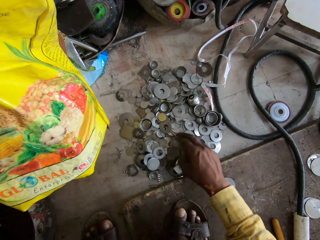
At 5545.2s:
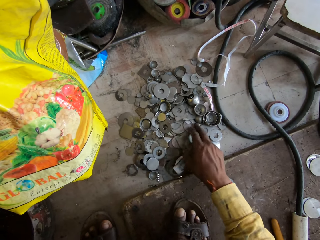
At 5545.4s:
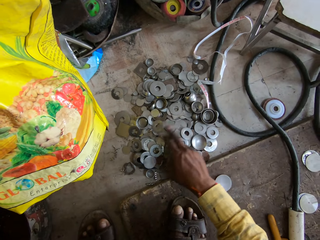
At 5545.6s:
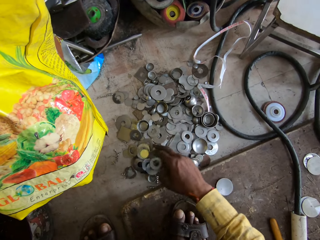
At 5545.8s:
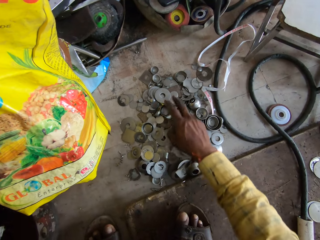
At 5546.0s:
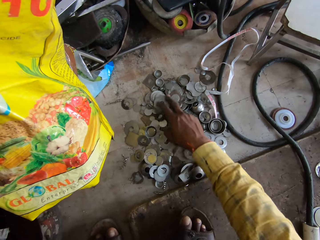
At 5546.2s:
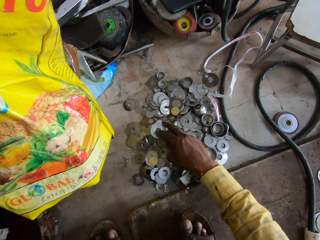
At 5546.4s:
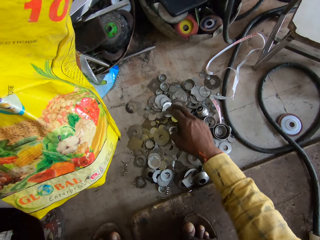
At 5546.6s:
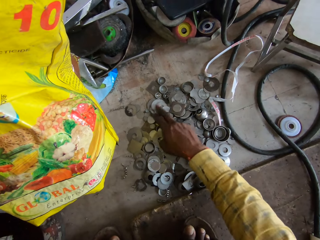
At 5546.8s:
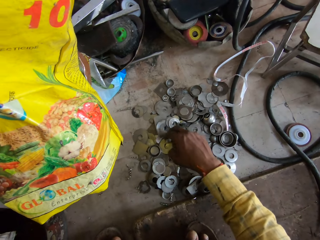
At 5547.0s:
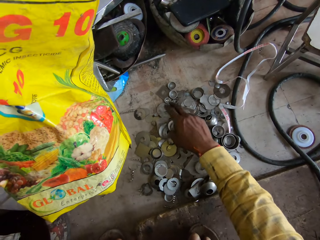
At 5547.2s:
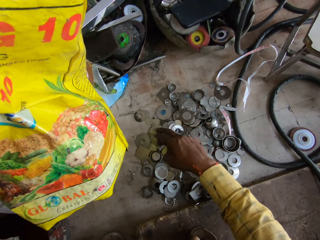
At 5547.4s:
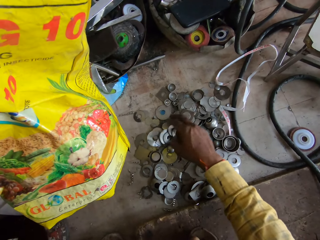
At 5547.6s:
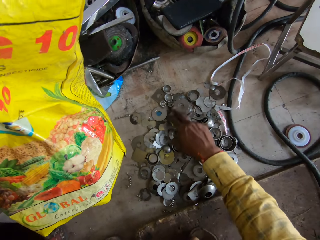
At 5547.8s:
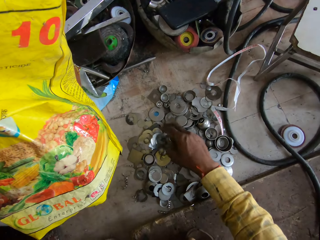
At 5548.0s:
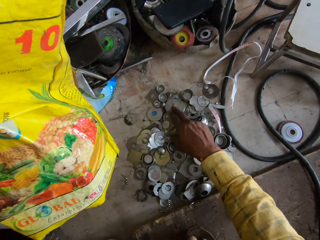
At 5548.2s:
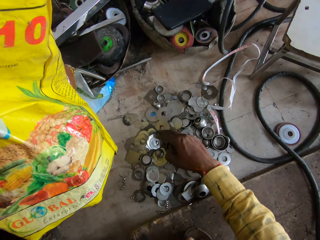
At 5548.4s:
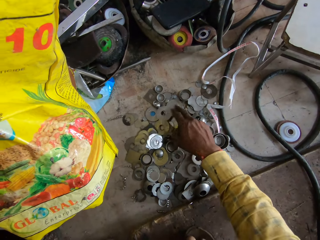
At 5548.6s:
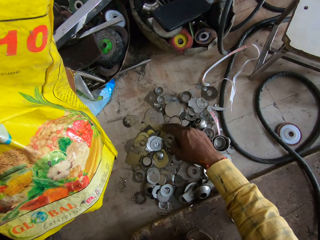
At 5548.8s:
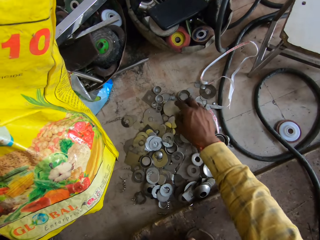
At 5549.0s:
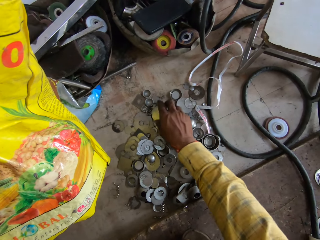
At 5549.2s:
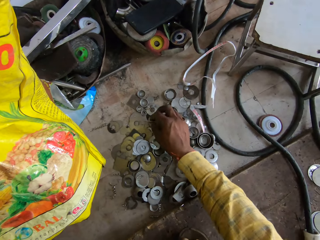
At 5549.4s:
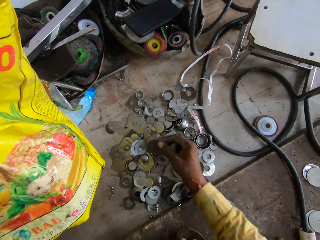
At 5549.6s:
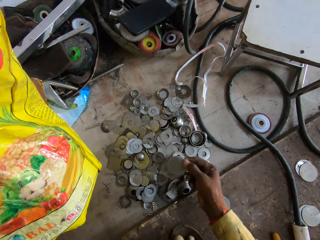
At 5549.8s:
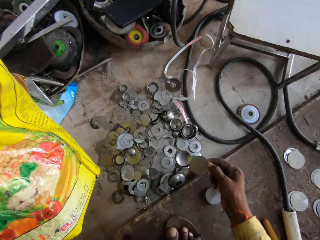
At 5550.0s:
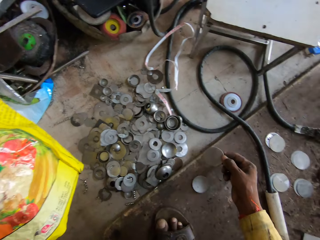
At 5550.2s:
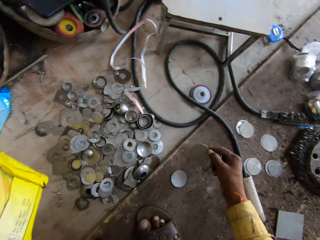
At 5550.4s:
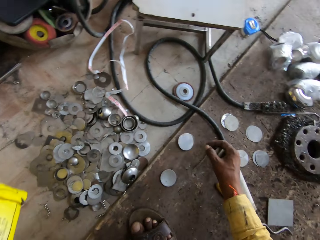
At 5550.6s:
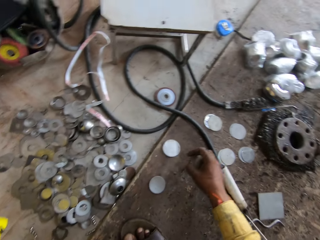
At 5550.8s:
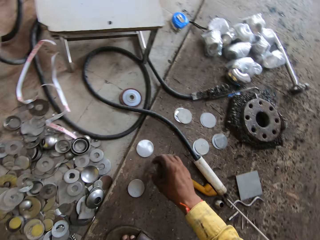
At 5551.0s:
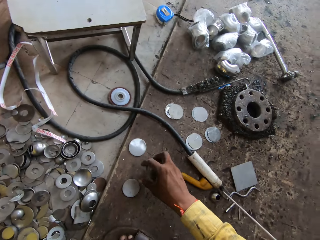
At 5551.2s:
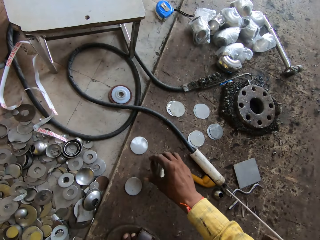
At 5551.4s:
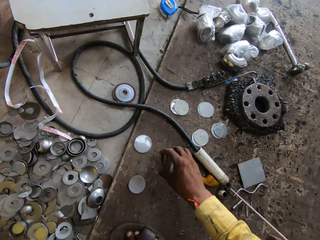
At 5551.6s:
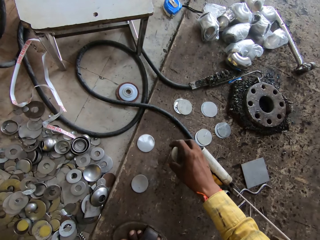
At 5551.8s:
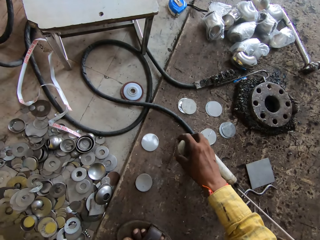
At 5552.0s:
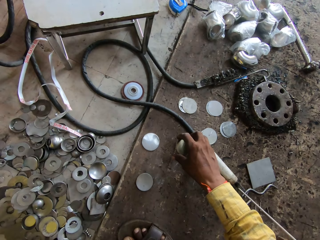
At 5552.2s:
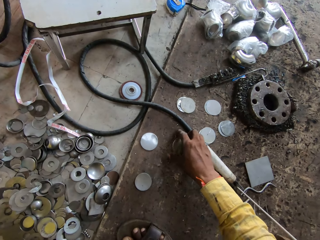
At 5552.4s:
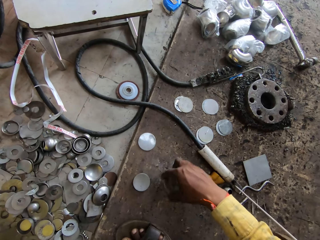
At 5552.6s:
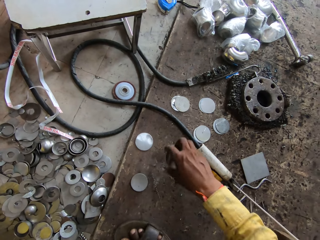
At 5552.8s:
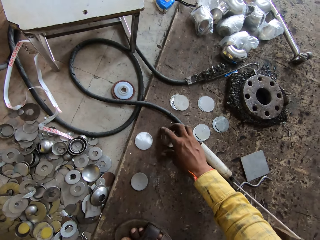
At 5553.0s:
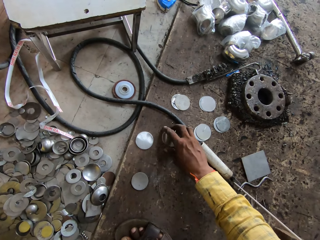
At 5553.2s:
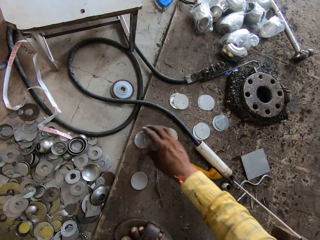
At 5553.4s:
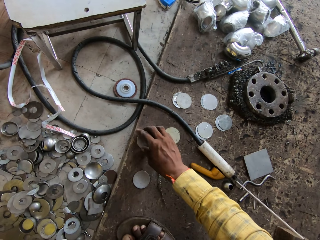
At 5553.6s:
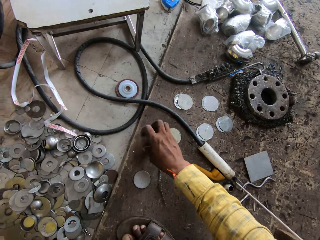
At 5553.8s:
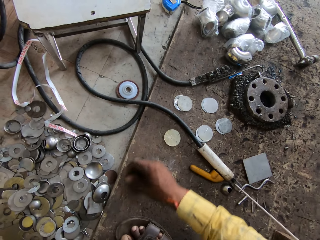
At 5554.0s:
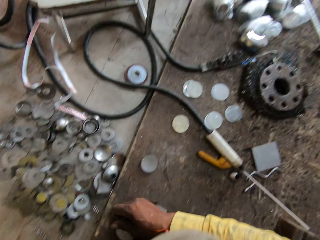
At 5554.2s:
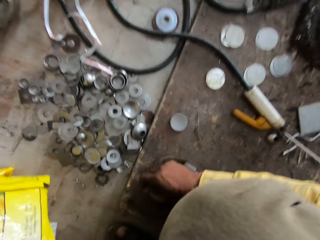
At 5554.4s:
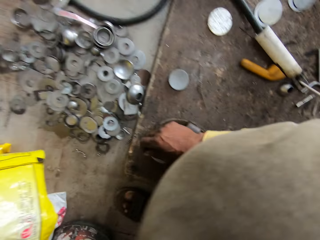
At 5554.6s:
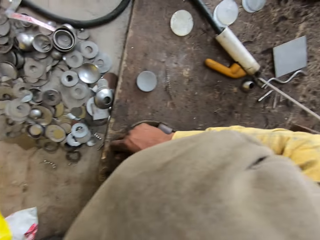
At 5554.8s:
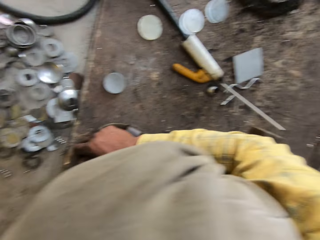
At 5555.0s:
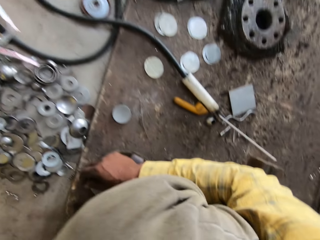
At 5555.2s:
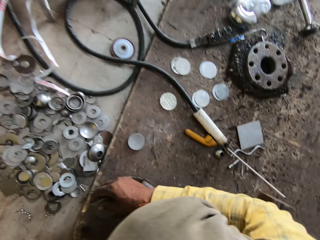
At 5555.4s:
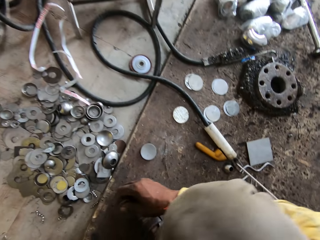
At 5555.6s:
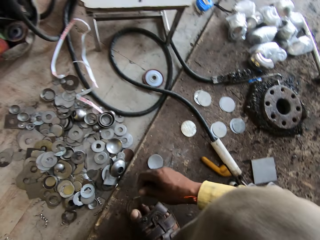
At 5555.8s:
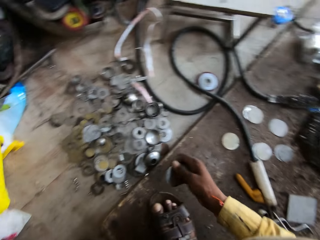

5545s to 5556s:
The camera wearer picks the metal disc. They drop the metal disc on the floor. They clear the floor with a finger. They drop the metal disc and pick the metal disc.

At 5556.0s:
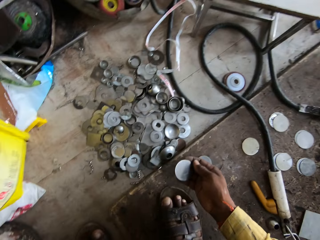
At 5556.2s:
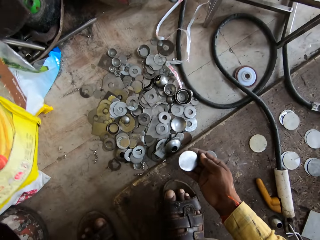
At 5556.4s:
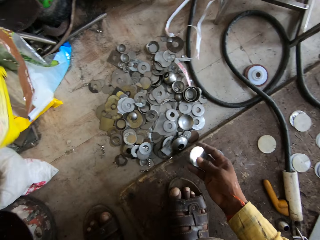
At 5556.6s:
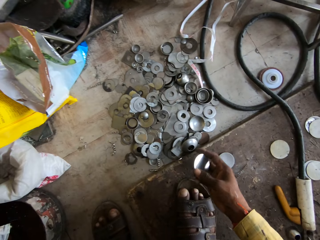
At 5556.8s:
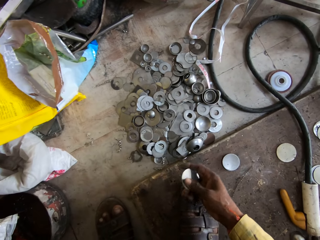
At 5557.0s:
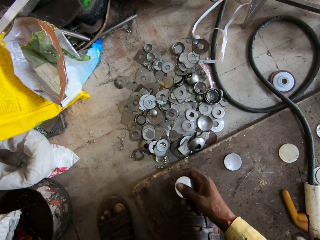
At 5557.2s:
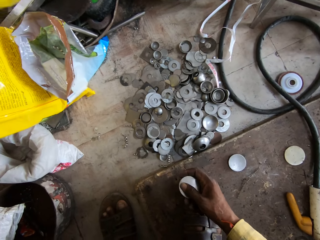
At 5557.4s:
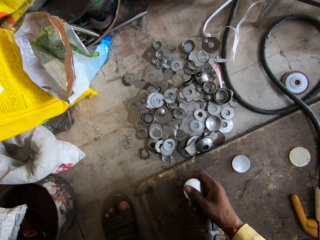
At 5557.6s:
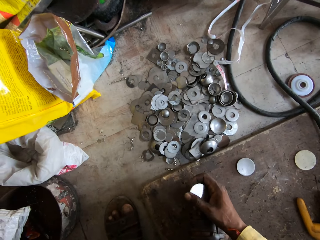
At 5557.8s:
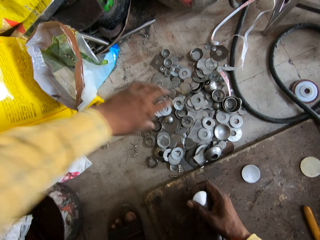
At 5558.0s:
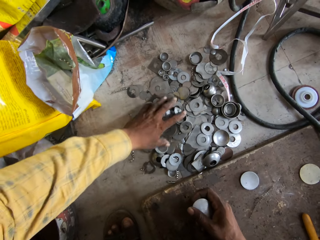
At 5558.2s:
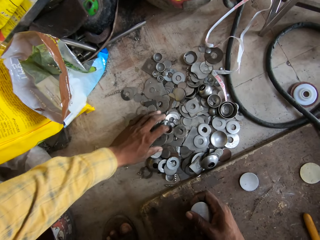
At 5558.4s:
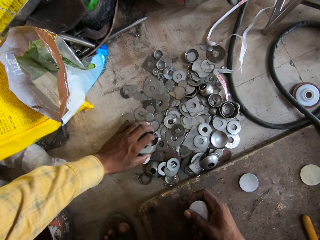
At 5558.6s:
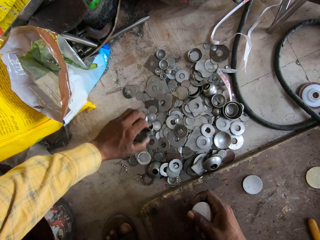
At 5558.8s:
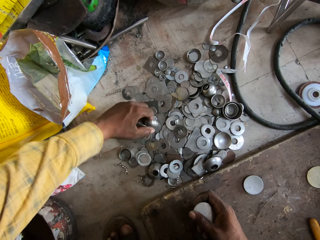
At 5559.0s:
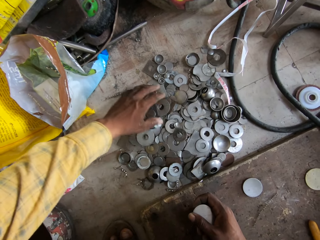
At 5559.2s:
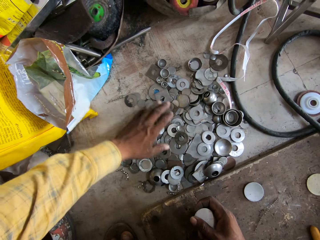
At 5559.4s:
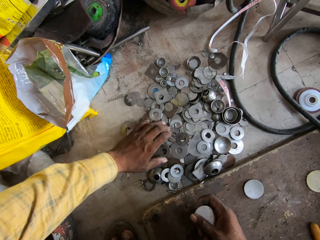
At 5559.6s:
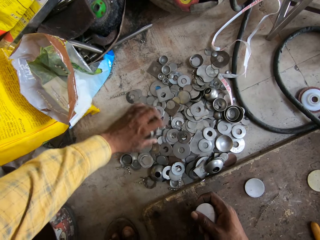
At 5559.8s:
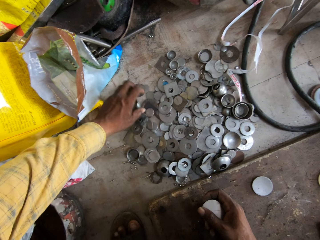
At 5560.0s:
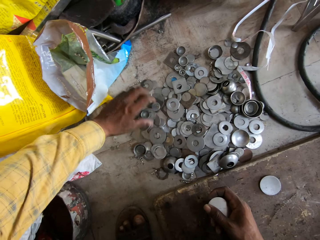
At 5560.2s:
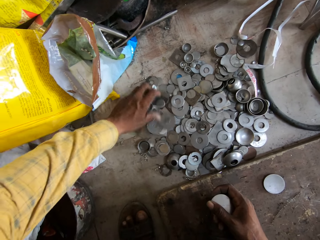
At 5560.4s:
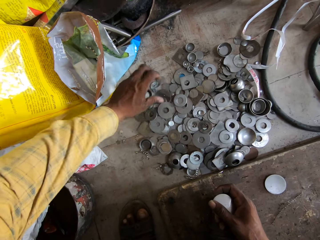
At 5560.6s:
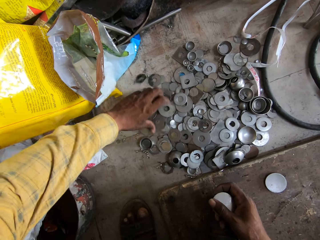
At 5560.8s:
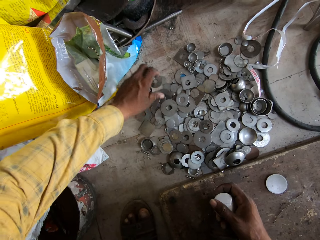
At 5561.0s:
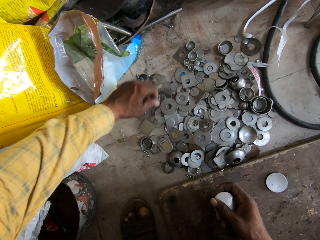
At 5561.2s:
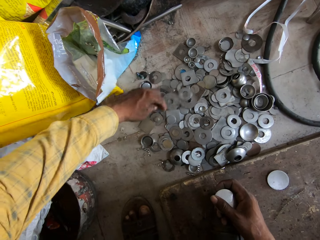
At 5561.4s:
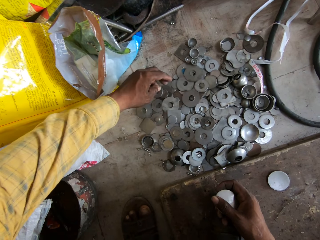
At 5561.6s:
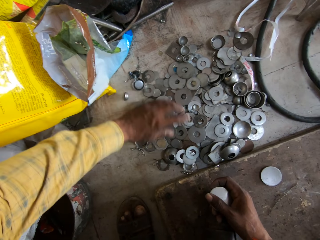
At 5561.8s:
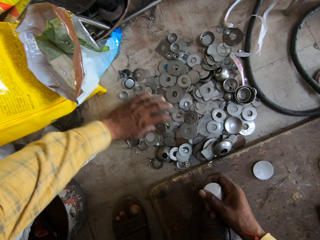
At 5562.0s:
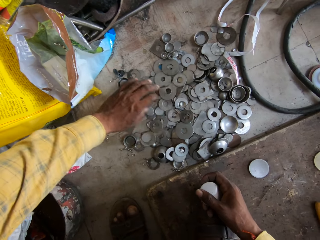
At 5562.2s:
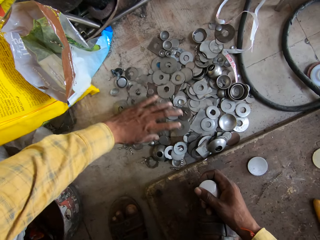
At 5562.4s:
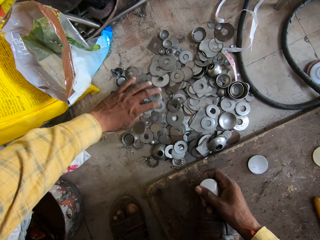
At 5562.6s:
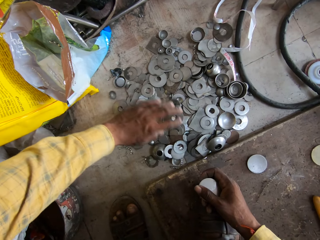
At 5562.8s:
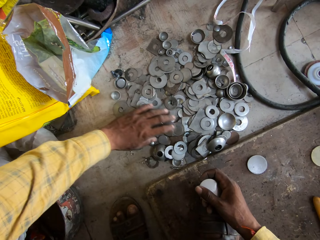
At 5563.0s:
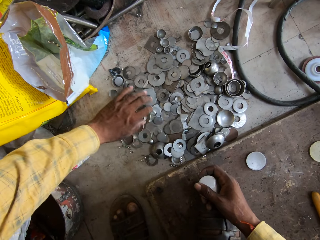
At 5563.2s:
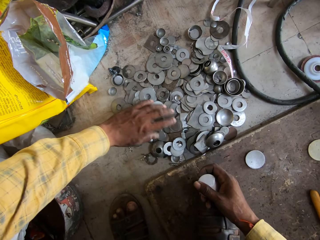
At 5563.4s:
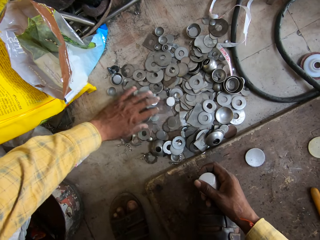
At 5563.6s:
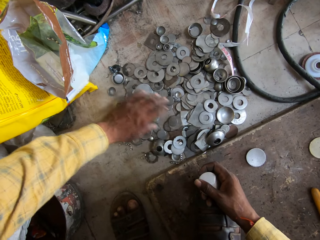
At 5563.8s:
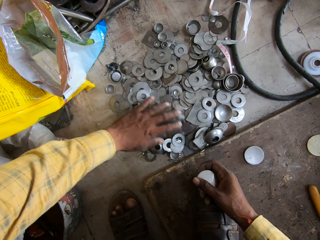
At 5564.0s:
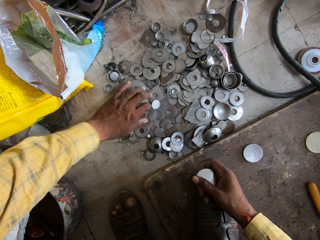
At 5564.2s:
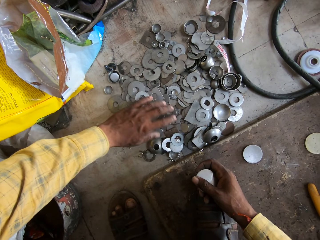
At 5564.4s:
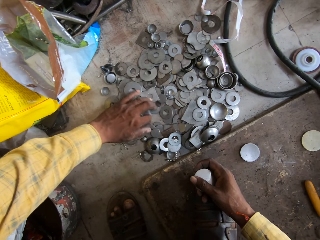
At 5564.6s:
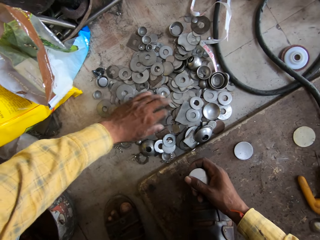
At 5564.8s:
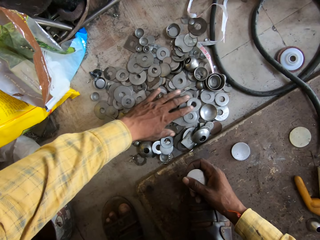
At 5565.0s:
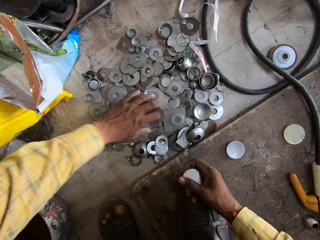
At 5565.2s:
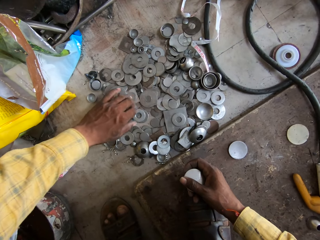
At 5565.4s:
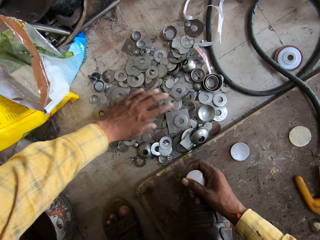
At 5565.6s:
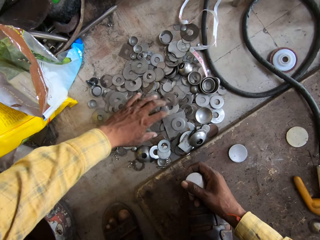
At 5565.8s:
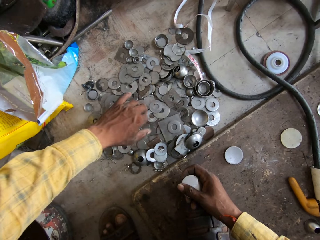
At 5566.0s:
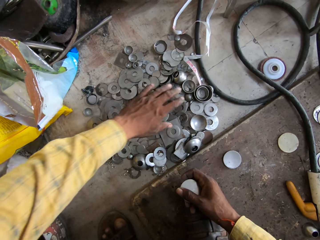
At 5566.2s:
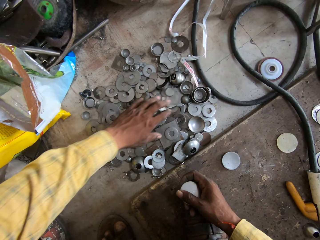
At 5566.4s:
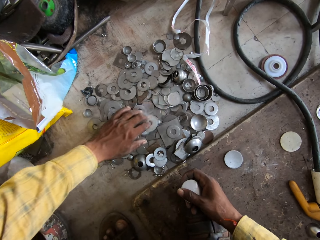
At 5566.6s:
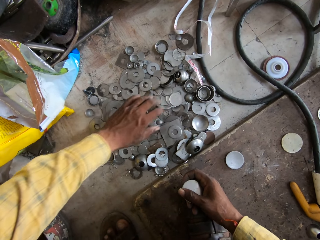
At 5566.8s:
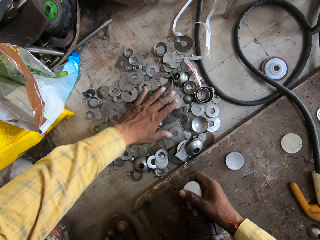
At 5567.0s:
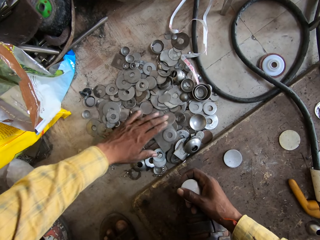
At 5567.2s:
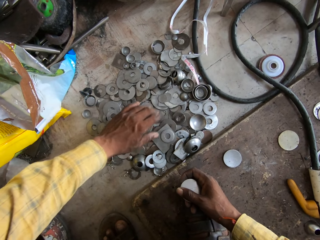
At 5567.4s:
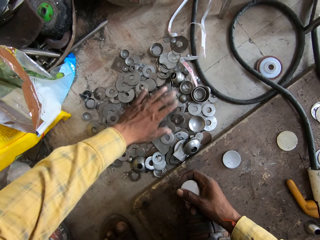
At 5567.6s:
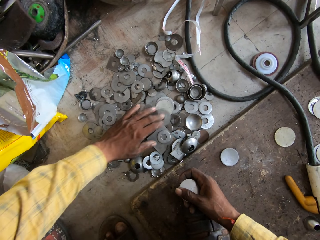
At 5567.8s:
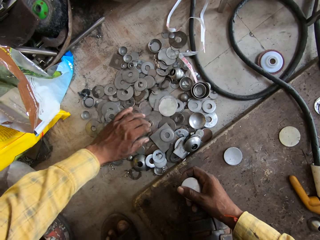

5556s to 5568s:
The camera wearer drops the sack bag. They peruse the metal washers on the floor. They search among the metal discs and washers.
